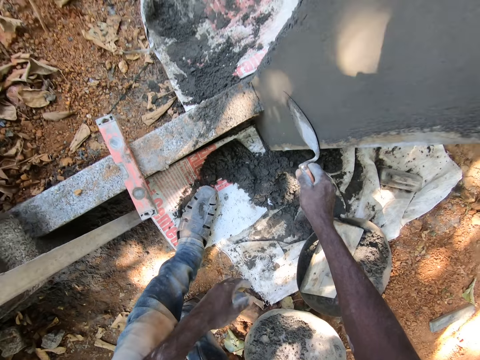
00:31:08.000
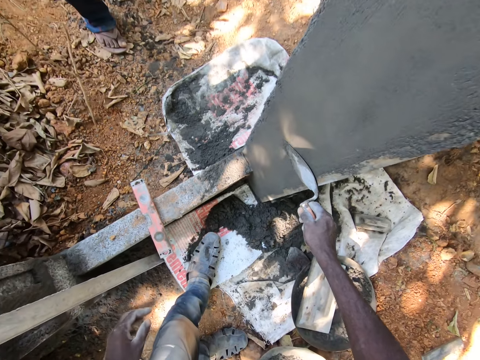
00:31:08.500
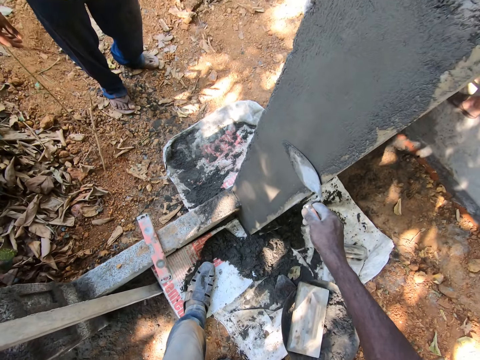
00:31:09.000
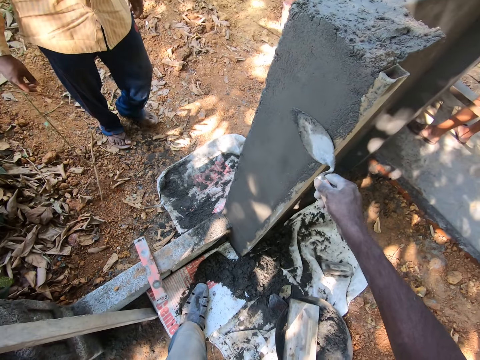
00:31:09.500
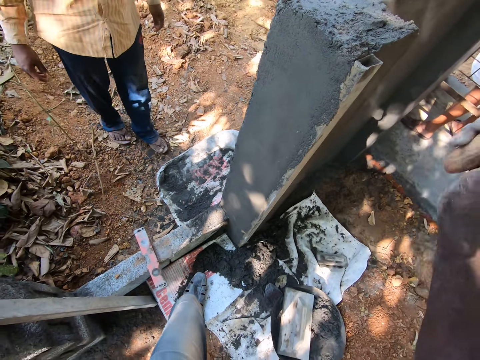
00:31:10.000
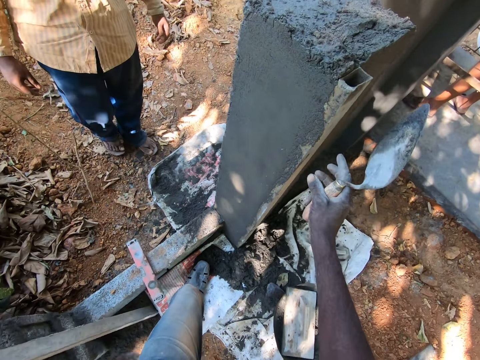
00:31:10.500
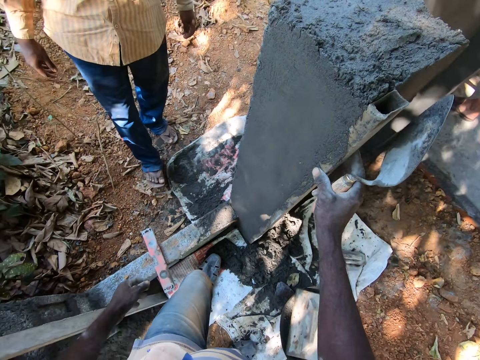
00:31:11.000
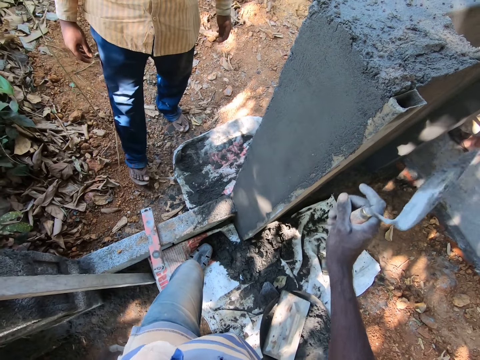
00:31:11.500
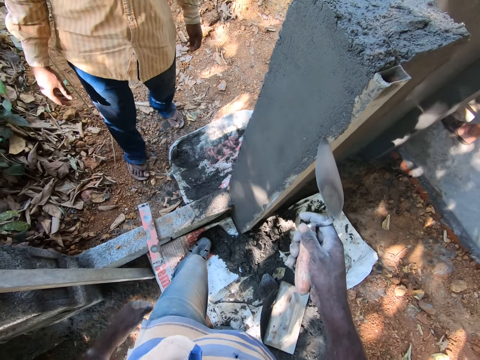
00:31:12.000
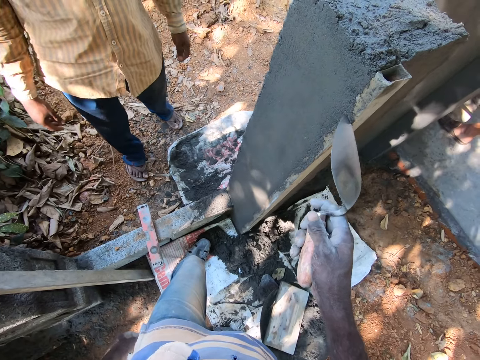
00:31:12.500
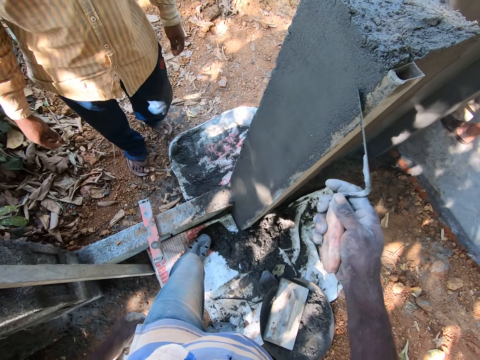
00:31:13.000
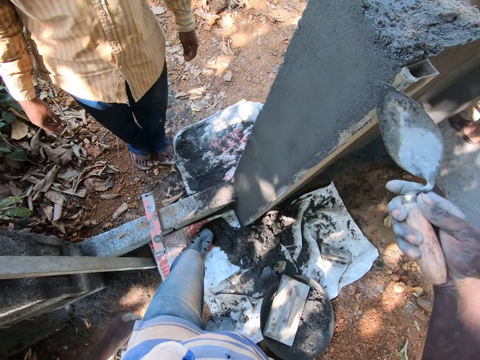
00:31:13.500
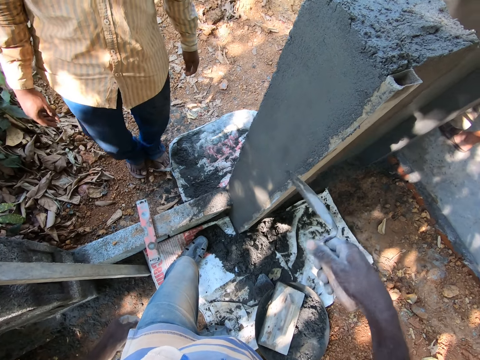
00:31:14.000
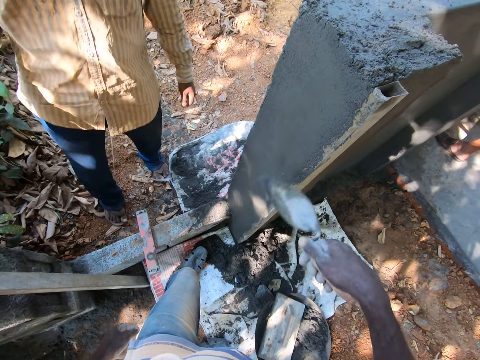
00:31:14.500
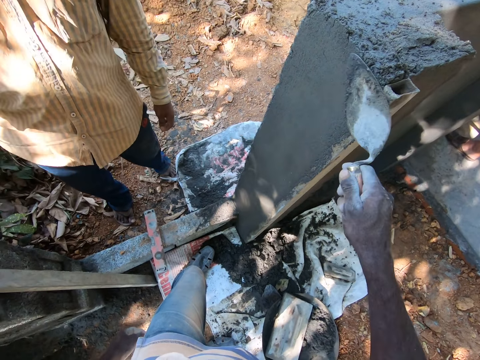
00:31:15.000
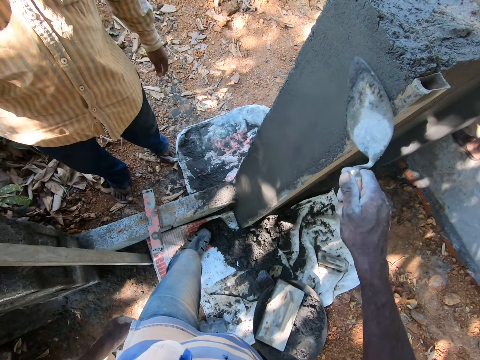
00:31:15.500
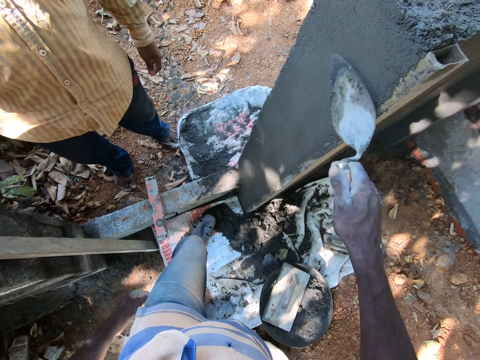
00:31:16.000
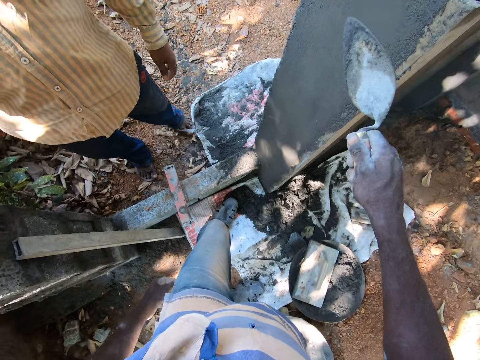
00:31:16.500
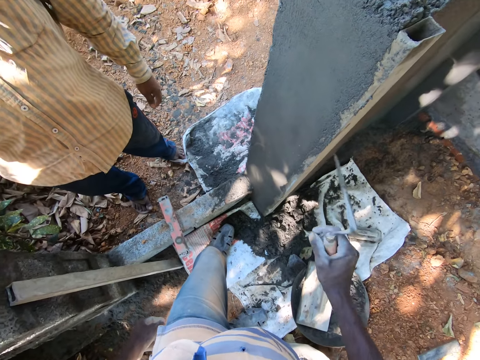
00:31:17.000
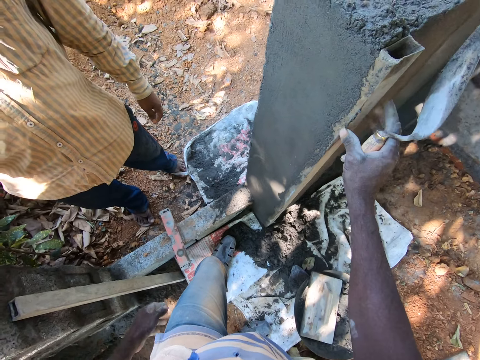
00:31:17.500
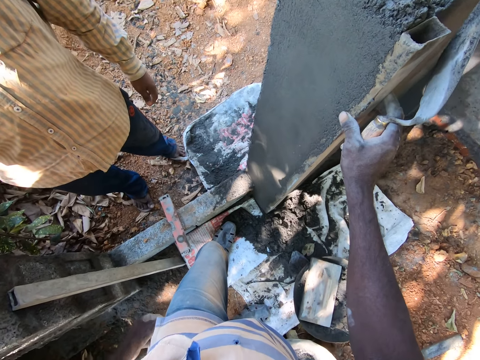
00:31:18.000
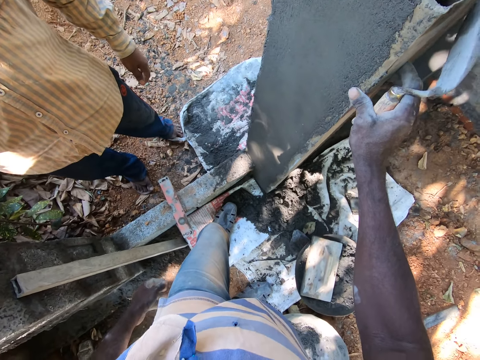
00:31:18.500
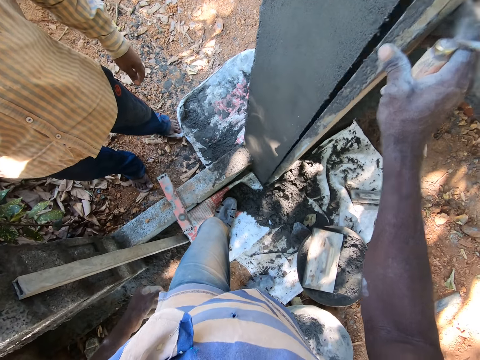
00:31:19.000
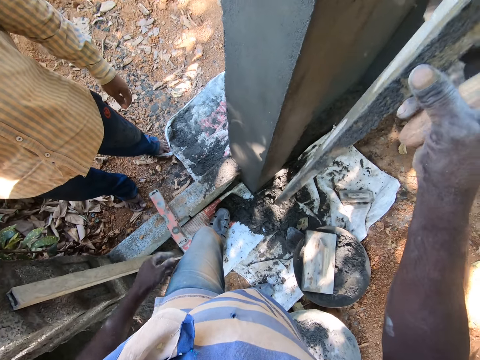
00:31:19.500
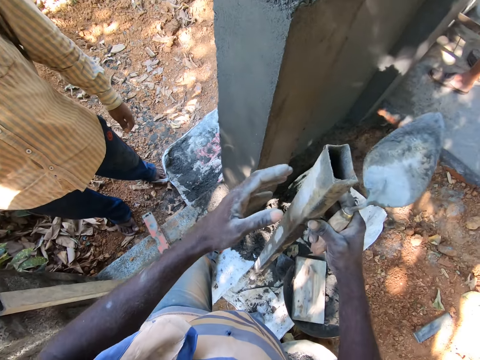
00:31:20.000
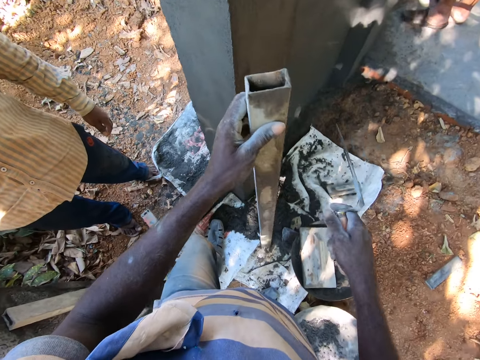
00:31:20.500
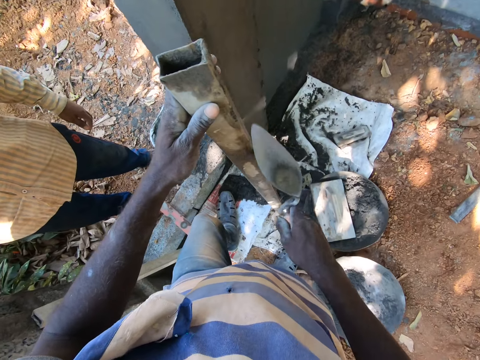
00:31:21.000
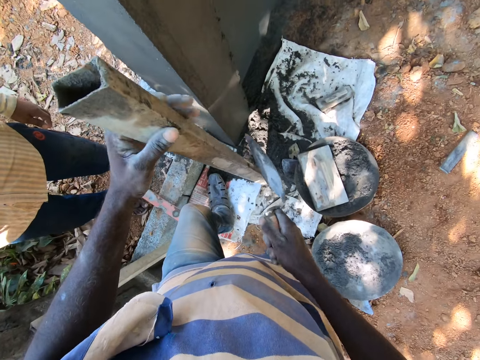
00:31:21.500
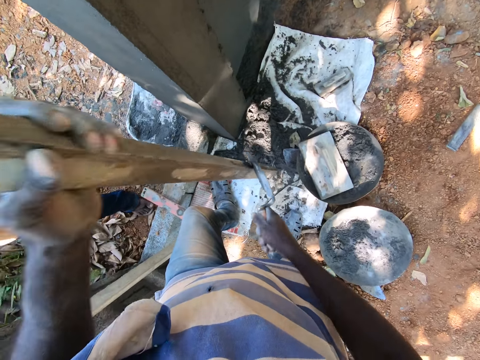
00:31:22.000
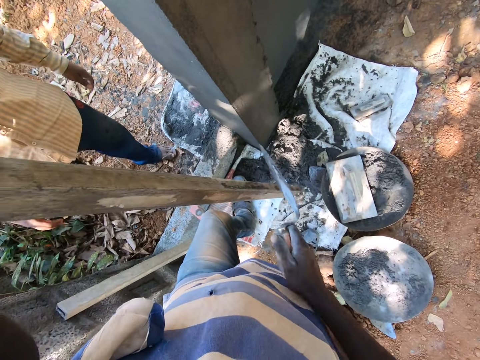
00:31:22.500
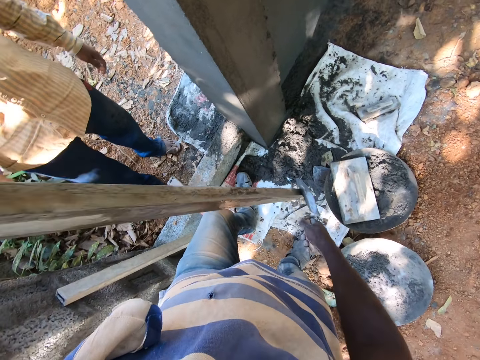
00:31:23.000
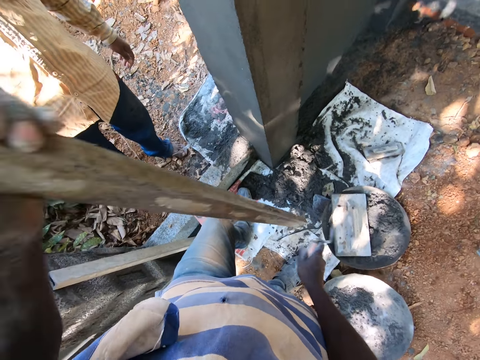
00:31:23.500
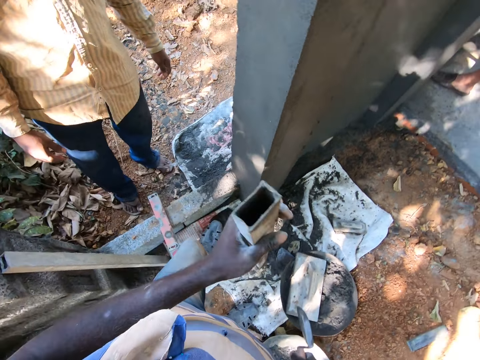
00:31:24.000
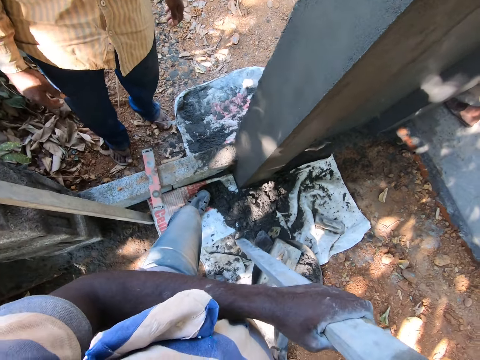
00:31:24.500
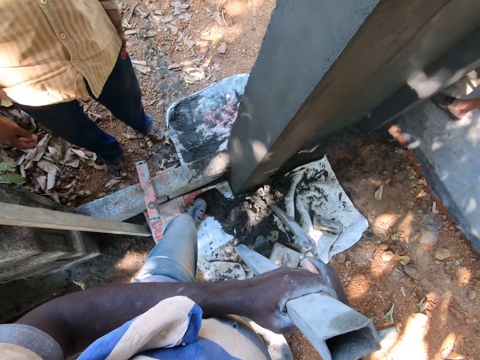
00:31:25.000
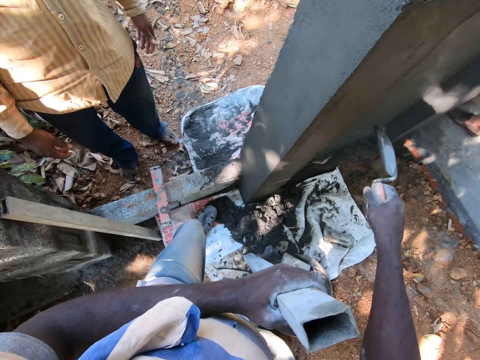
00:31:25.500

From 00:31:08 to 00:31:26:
A man moves beside. The camera wearer touches the corner profile with his left hand. He removes the sand from the corner profile with the trowel in his right hand. He converses with the man. He levels walls. He removes the corner profile from the wall with his right hand. He places the corner profile on the cement sack with his right hand. He passes the corner profile in his right hand to his left hand. He removes the sand from the corner profile in his left hand with the trowel in his right hand. He lifts the corner profile from the cement sack with his left hand. He places the corner profile on the cement sack with his left hand.

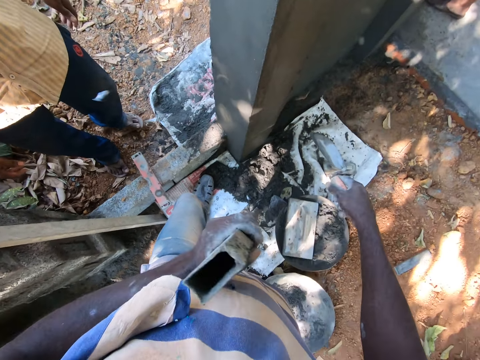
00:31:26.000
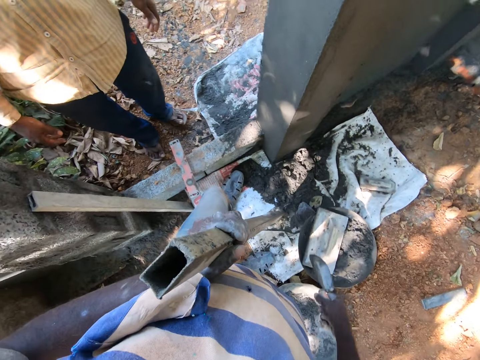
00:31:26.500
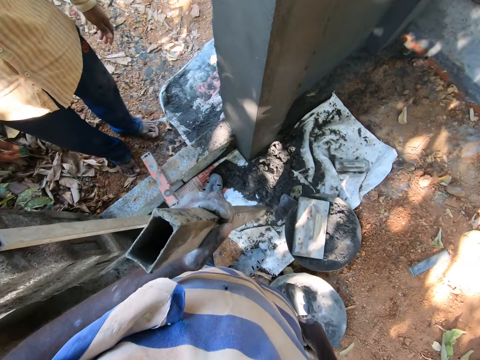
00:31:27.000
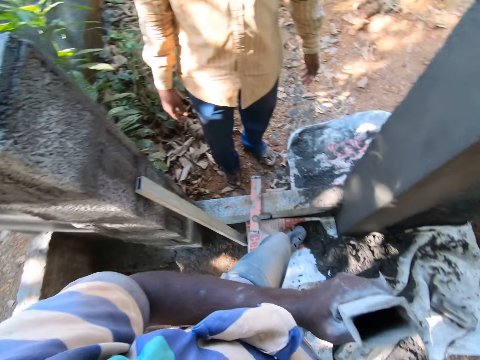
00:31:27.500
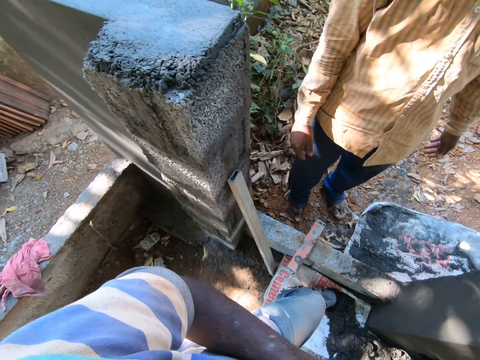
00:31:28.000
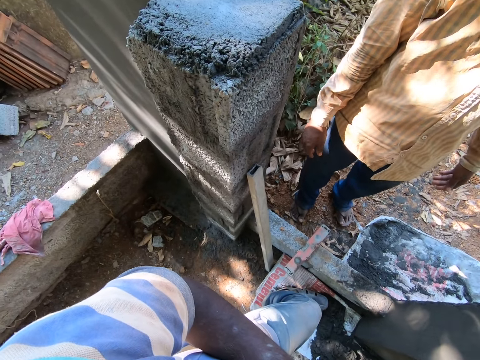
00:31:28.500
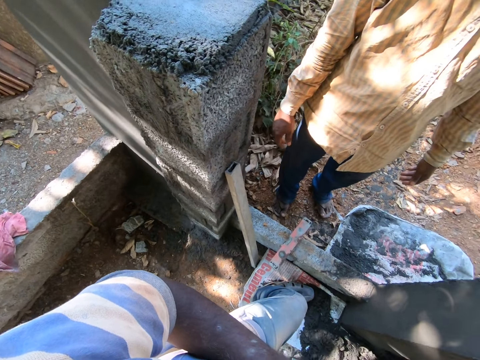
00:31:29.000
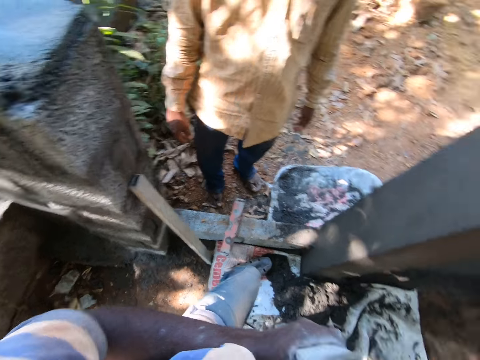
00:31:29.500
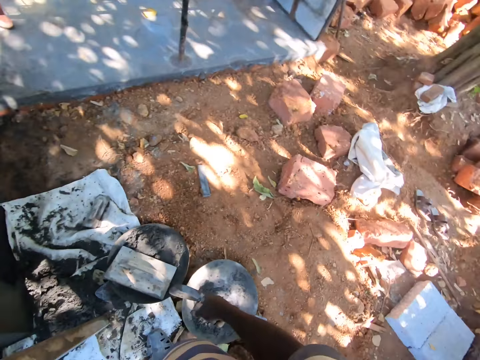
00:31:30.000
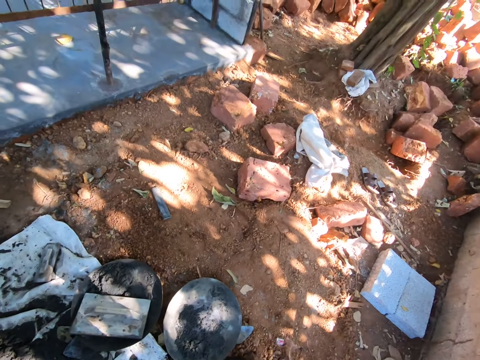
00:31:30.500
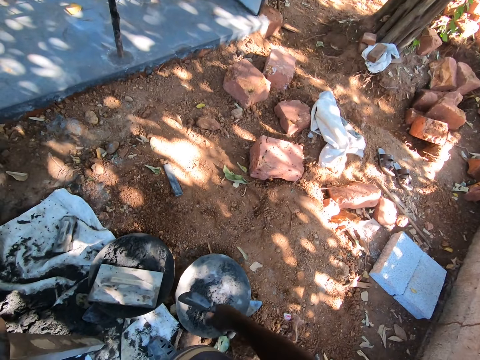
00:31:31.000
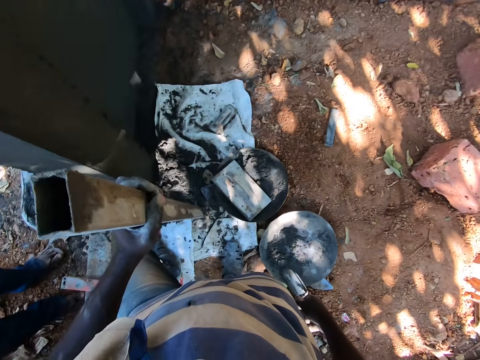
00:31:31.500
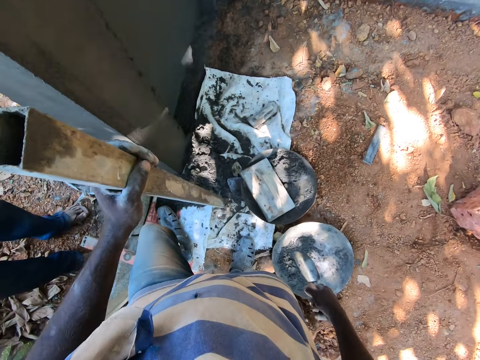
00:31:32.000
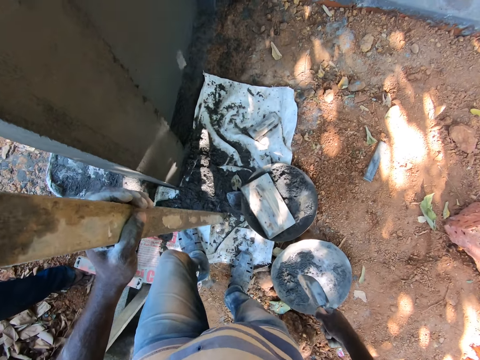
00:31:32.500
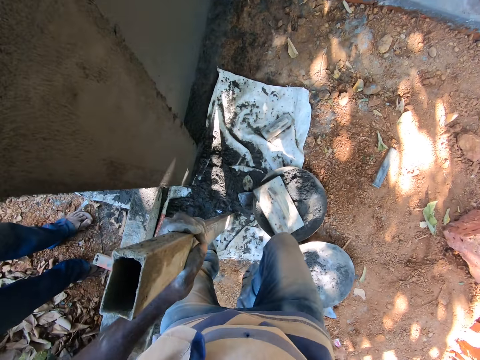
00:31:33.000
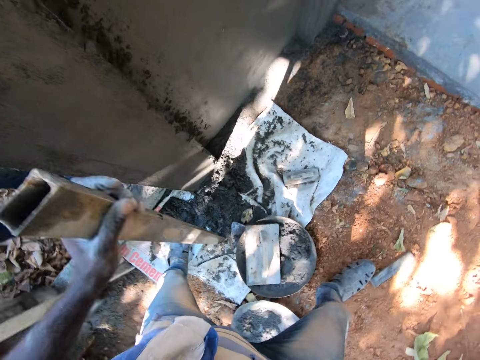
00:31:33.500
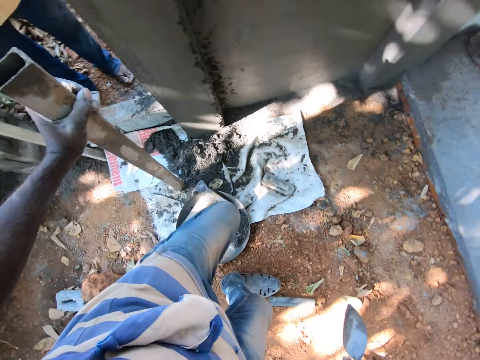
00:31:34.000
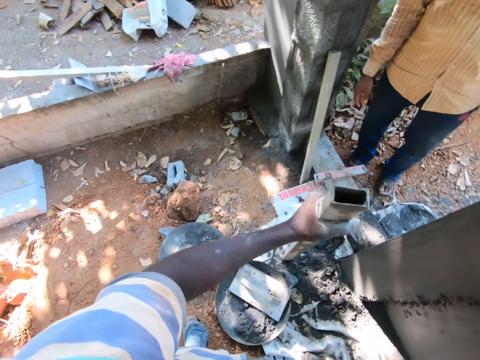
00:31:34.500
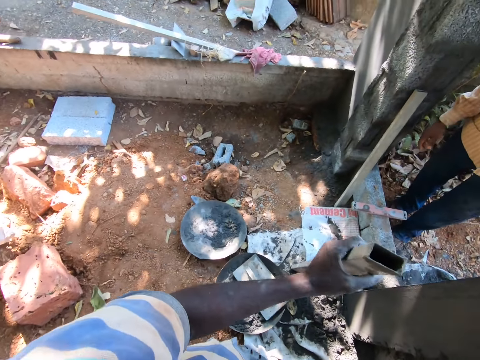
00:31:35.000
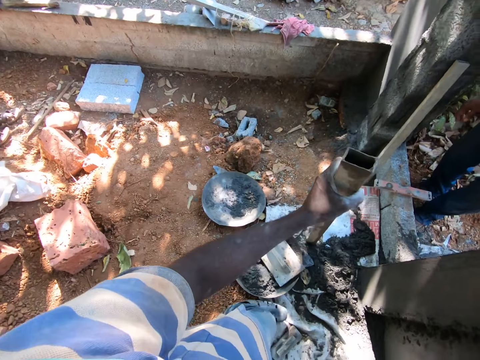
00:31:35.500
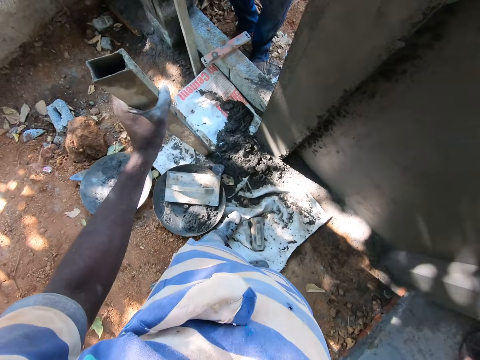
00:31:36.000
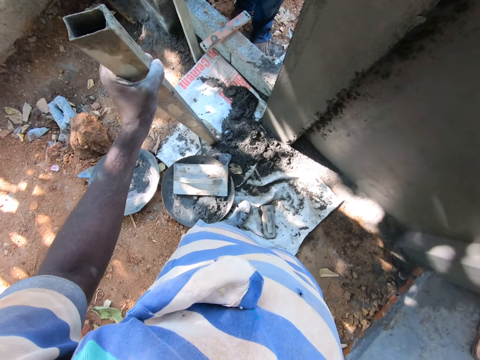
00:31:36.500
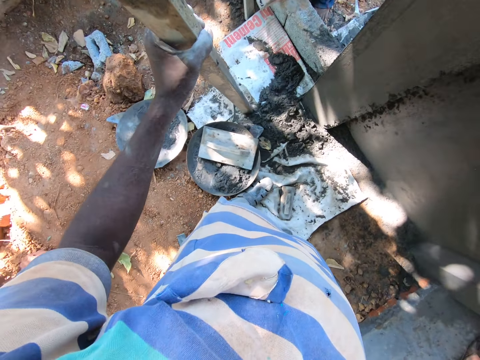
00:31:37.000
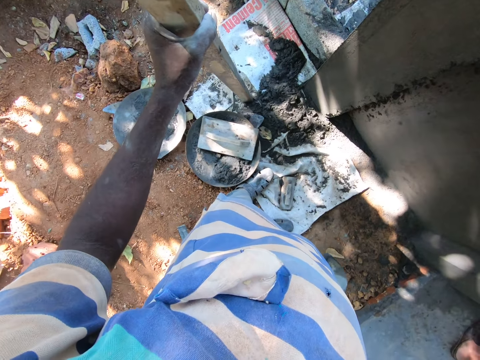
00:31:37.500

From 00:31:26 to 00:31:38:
The camera wearer looks around. They converse with a man.
